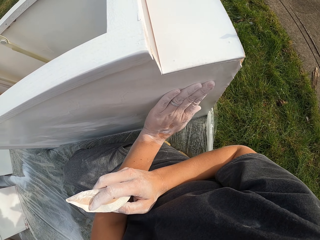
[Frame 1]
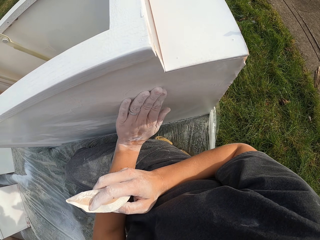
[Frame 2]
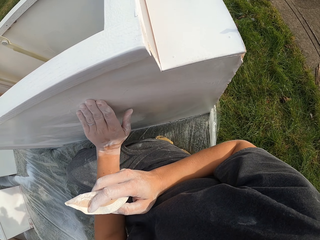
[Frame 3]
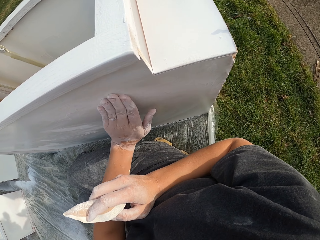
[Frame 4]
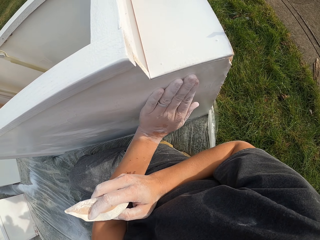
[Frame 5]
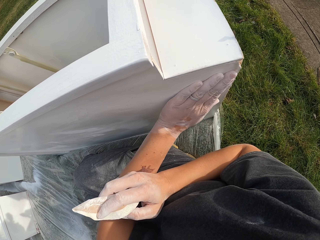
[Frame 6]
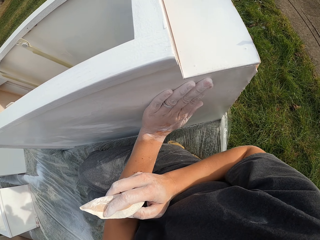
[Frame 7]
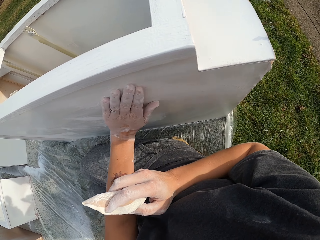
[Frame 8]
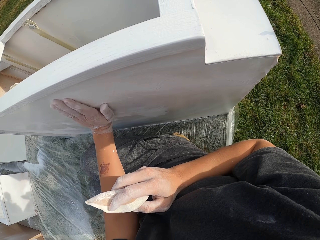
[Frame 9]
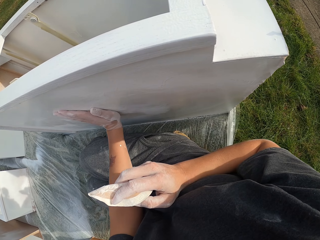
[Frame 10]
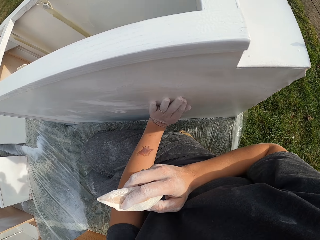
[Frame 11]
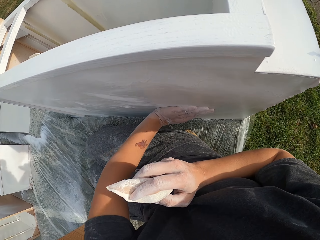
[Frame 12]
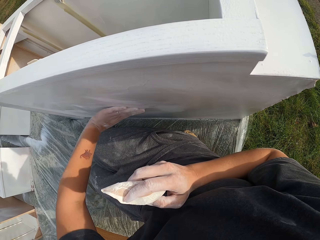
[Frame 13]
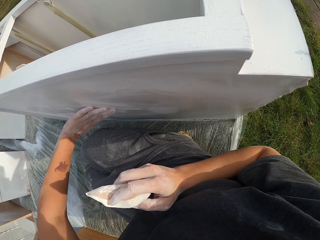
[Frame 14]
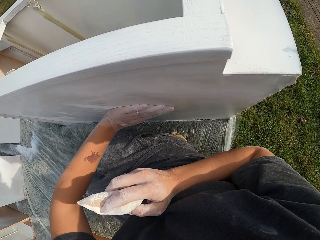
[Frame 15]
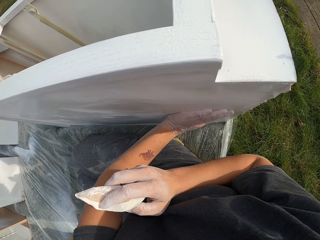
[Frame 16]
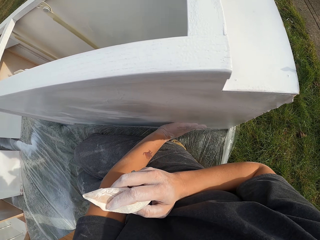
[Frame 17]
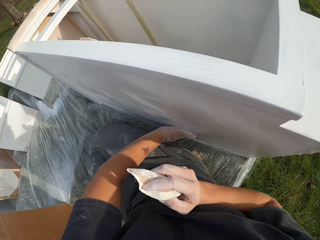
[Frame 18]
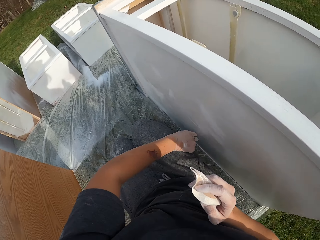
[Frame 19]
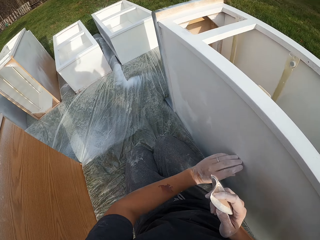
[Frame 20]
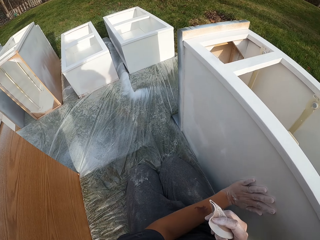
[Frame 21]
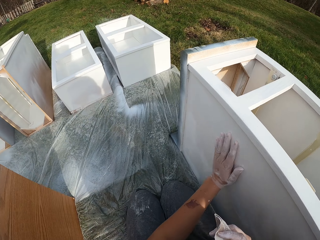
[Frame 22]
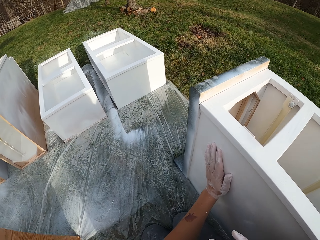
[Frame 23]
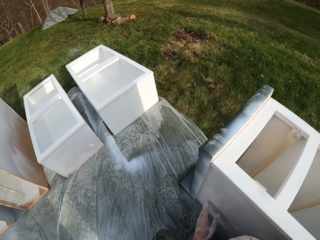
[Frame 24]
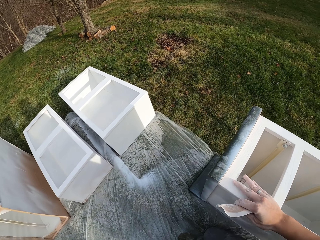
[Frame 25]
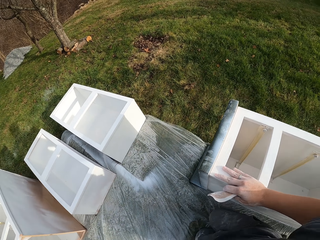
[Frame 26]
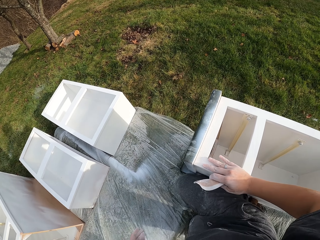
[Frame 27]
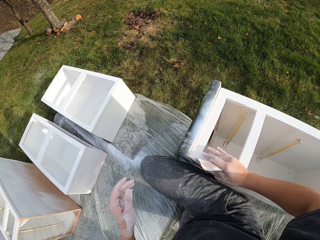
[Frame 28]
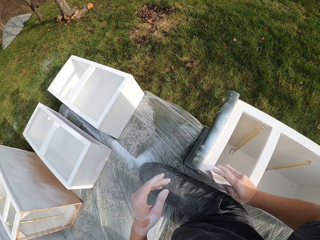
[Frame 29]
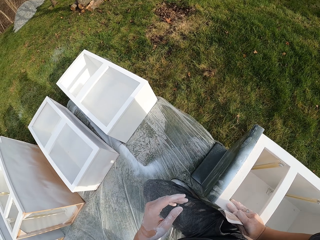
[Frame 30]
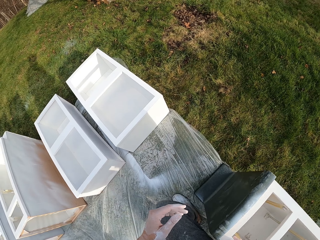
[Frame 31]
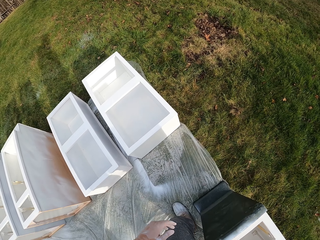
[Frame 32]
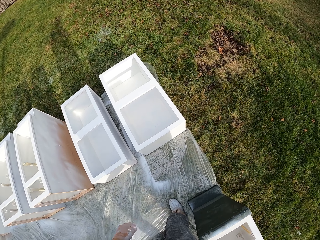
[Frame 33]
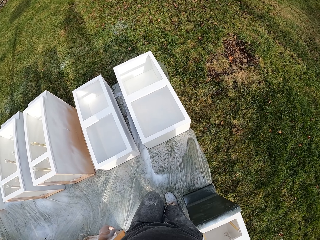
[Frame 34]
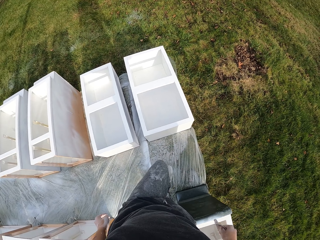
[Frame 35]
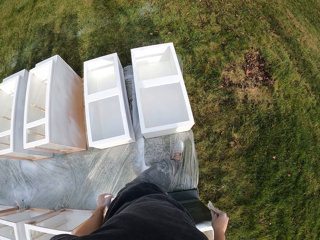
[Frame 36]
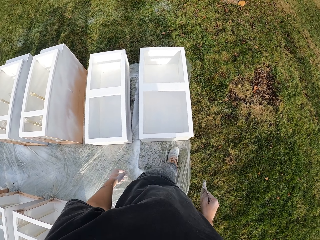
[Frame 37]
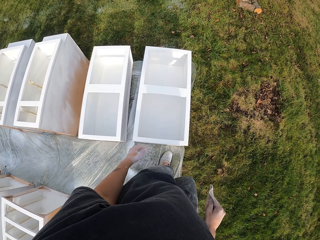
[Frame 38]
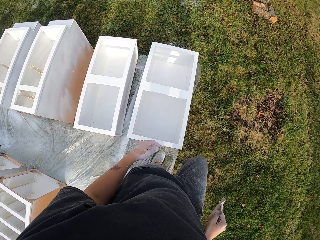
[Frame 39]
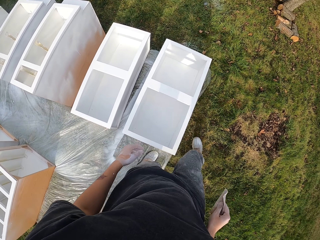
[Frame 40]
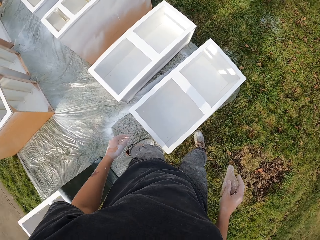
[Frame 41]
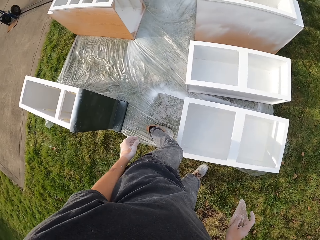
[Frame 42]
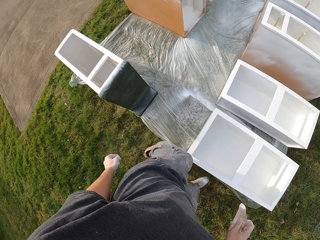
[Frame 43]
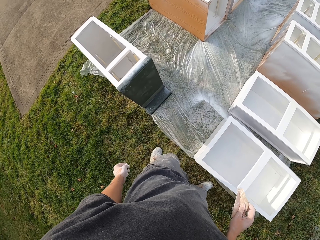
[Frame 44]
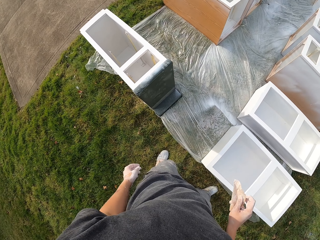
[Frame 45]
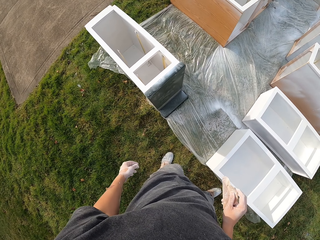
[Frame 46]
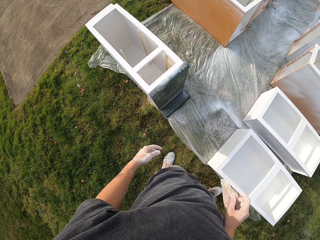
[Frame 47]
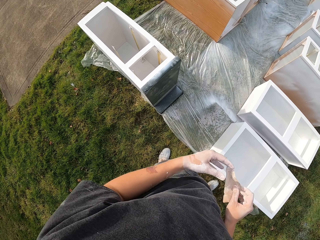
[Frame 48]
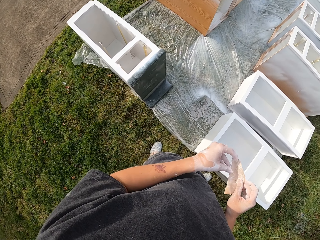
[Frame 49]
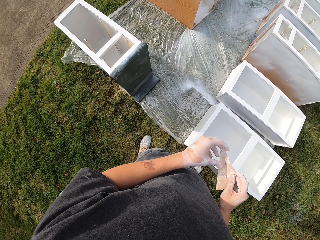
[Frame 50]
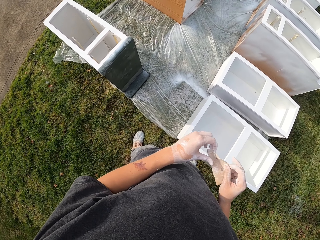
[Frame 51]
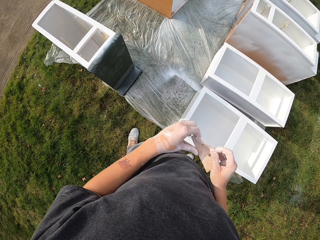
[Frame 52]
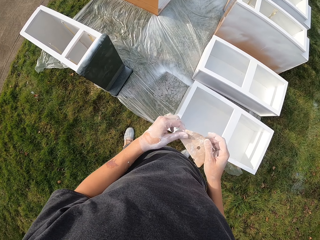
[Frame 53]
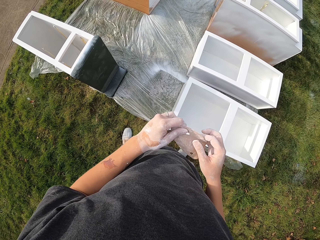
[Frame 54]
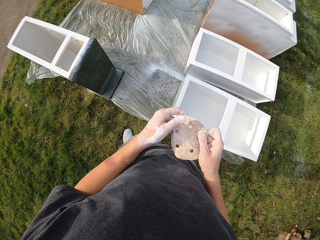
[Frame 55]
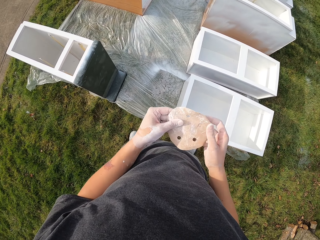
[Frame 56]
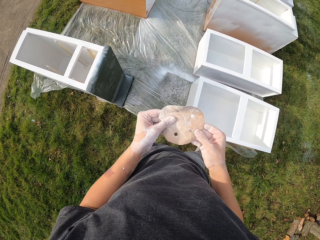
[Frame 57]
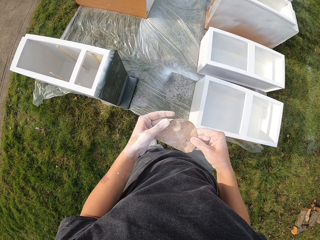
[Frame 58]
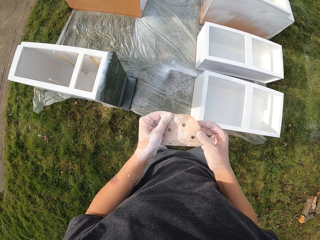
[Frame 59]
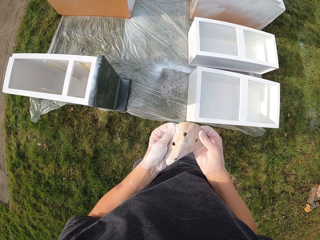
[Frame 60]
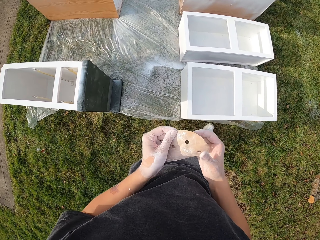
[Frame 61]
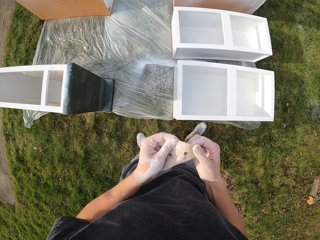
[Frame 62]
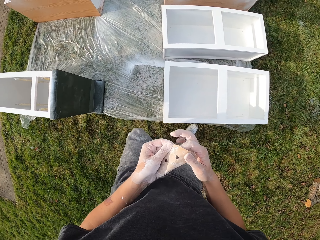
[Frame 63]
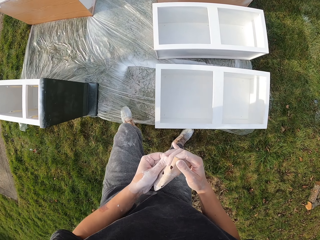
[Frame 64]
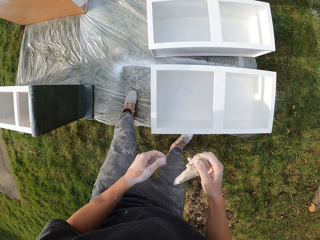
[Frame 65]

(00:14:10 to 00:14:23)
The camera wearer stands up, walks around and looks around. They make the sandpaper. They stretch the sandpaper.

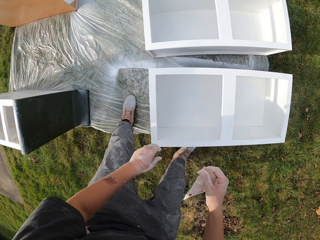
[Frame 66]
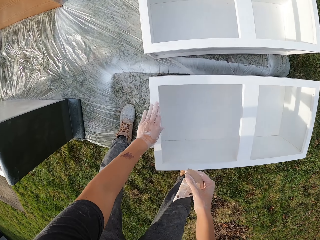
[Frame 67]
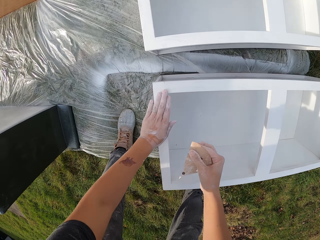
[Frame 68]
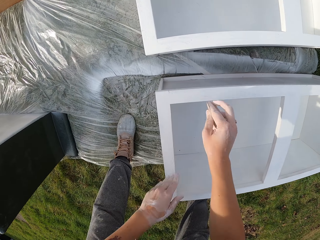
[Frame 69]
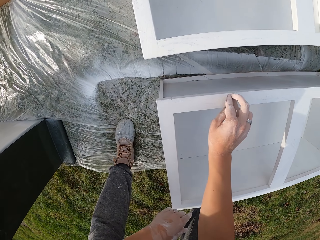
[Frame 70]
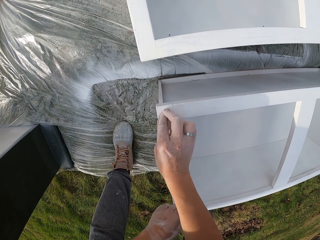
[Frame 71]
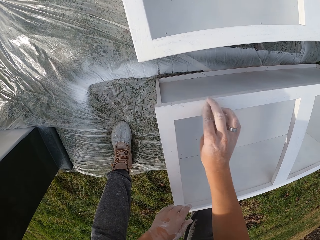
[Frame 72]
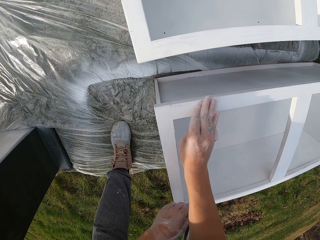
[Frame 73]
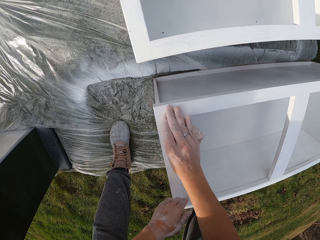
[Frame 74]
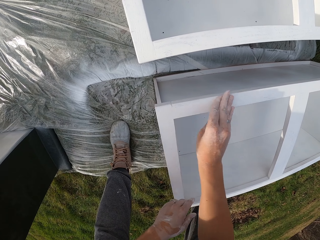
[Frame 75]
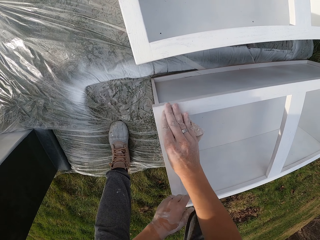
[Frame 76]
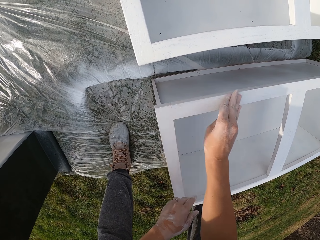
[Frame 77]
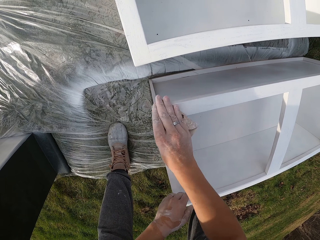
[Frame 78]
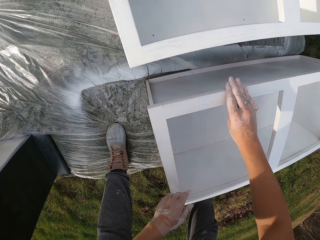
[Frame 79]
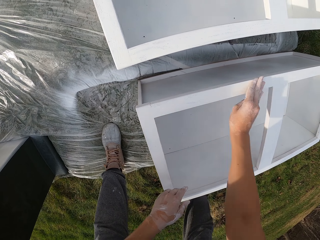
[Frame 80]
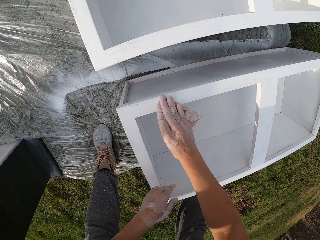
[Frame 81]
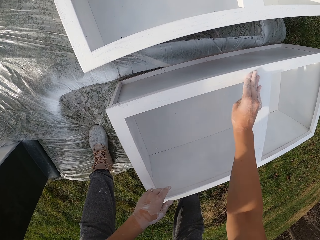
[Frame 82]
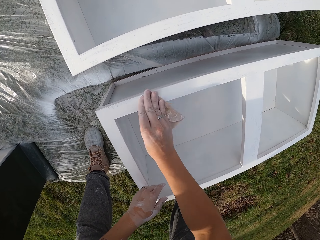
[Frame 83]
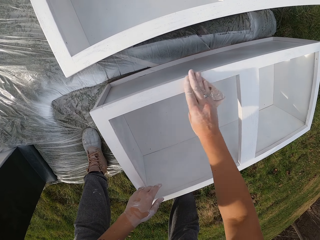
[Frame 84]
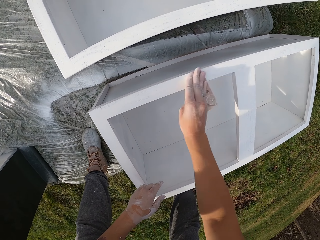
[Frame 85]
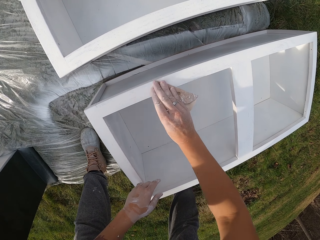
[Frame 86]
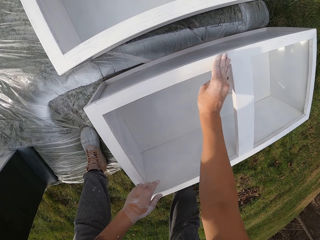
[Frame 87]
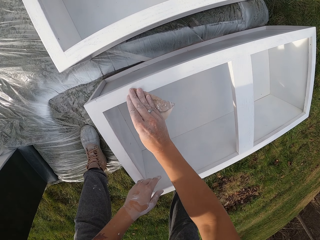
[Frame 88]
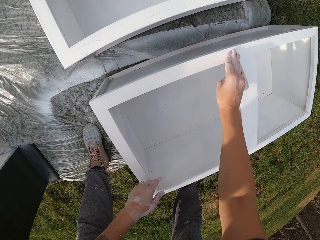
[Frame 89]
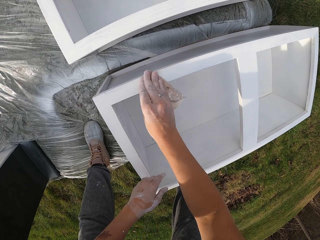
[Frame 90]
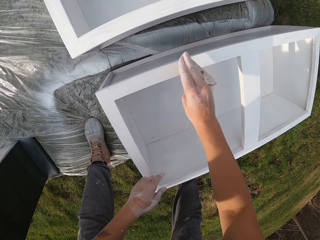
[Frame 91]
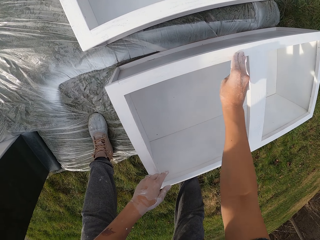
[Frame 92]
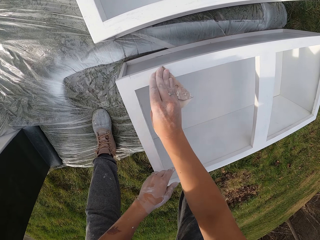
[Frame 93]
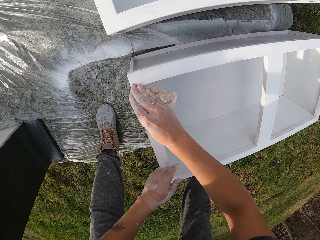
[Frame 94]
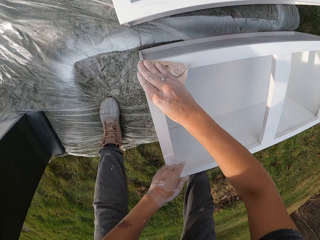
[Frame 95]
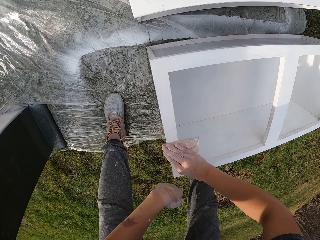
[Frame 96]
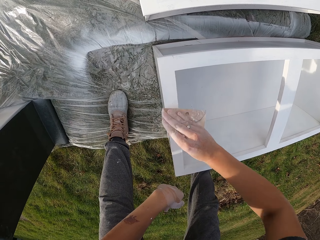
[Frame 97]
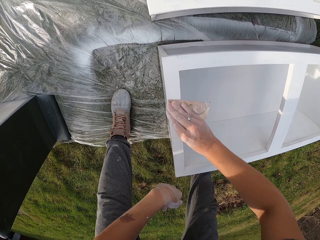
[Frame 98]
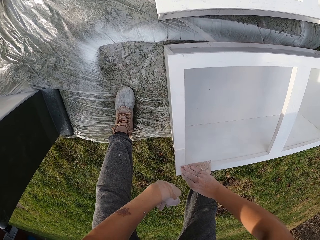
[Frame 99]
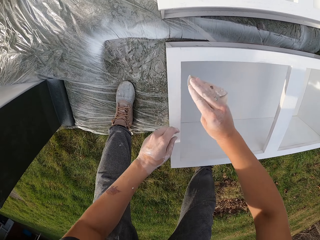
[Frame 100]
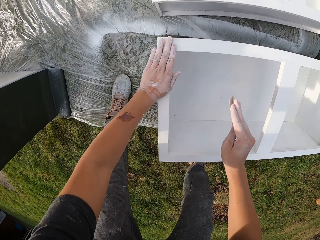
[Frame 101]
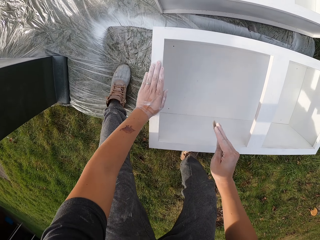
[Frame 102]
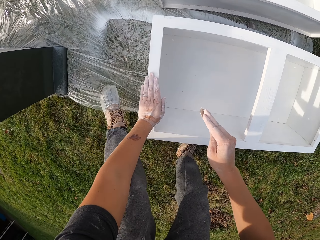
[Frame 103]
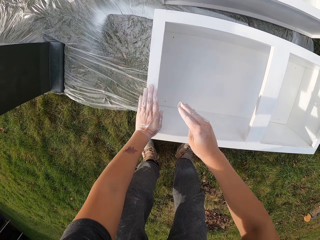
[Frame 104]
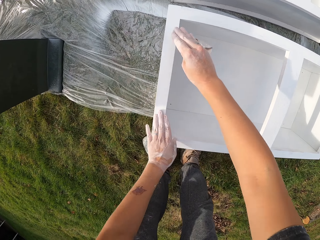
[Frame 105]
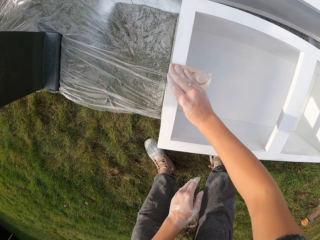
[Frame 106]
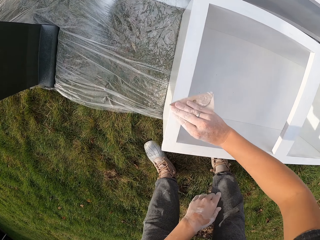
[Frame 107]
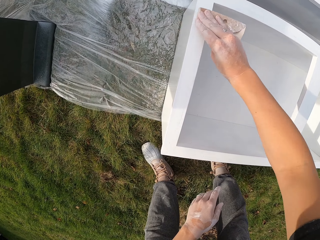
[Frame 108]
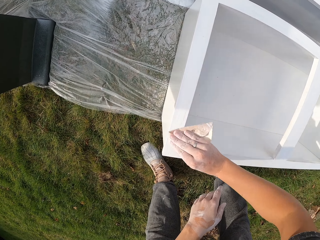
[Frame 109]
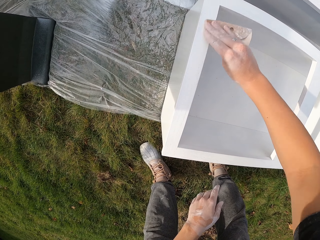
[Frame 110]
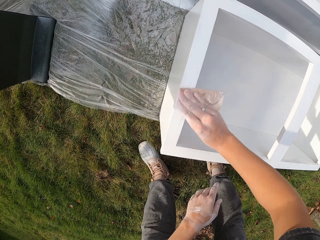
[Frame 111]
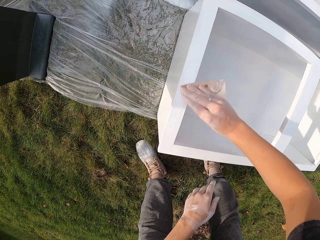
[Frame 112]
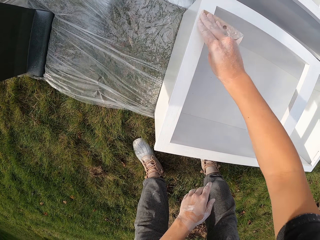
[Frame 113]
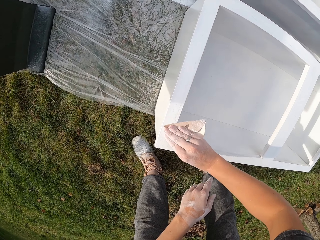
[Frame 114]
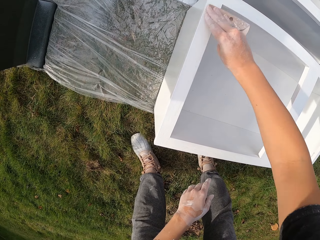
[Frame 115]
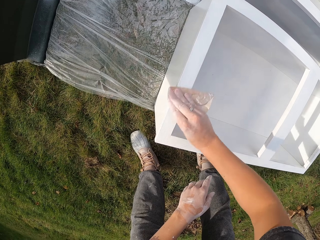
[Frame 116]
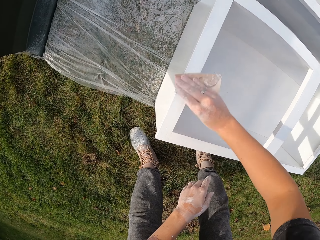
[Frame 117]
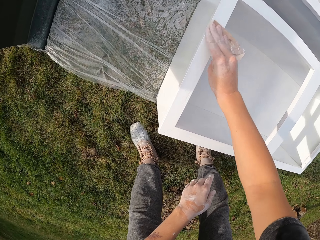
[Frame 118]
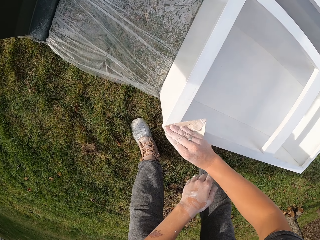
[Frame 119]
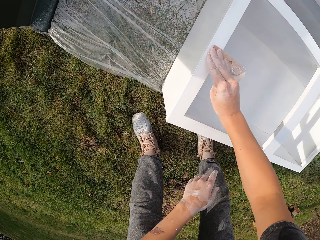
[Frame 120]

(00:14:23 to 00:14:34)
The camera wearer moves both hands. They wipe the drawer with the hand. They touch the structure. They smoothen the structure with sandpaper. They rub the structure with the left hand. They smoothen the structure with sandpaper.
